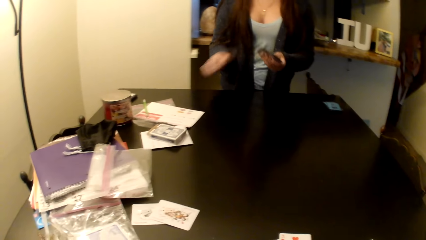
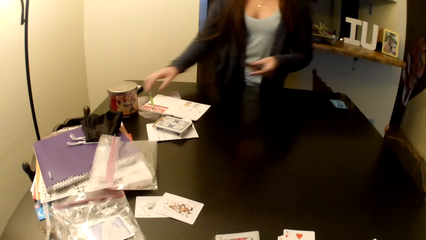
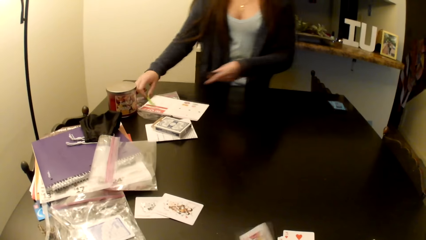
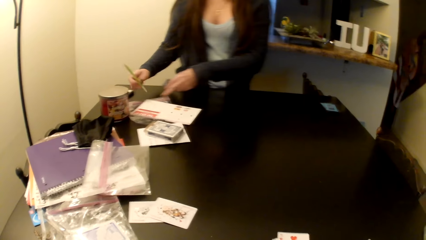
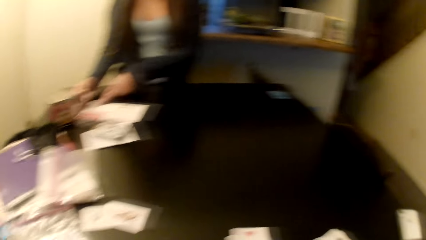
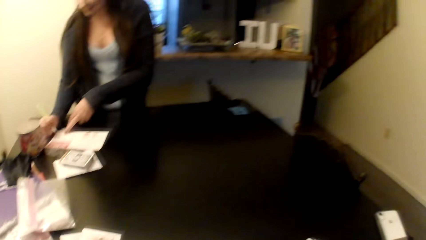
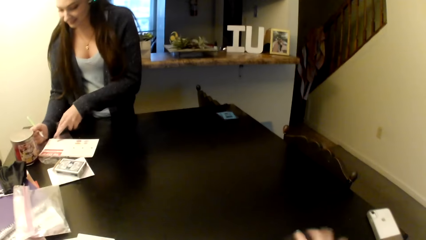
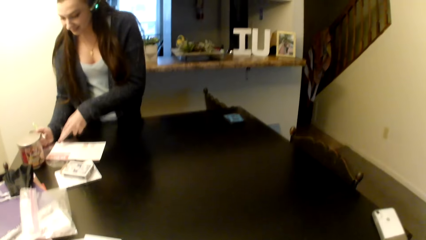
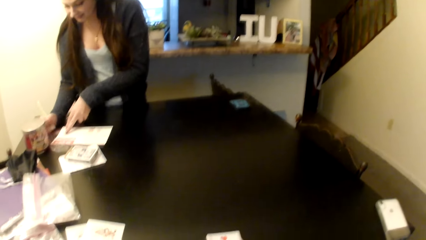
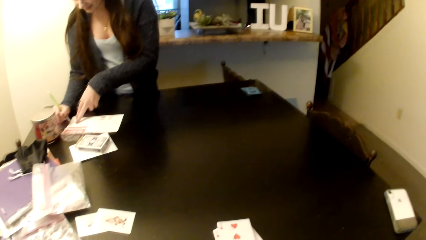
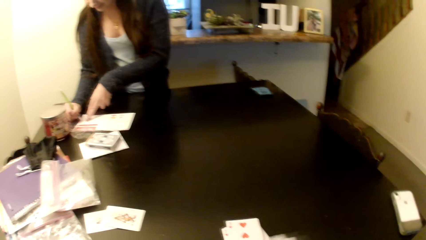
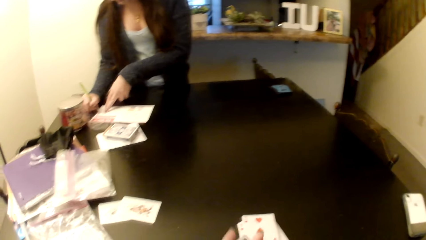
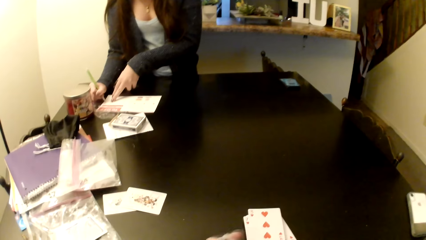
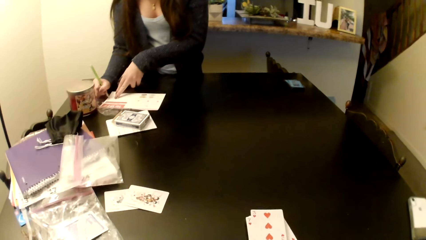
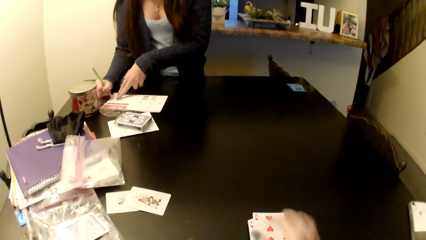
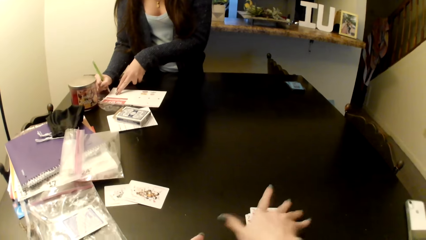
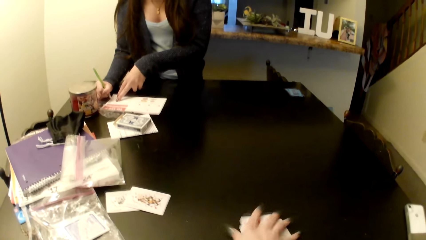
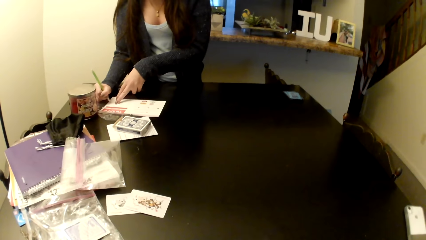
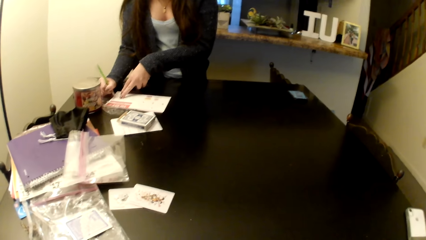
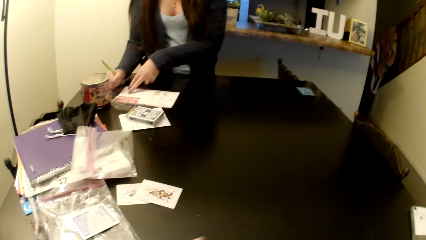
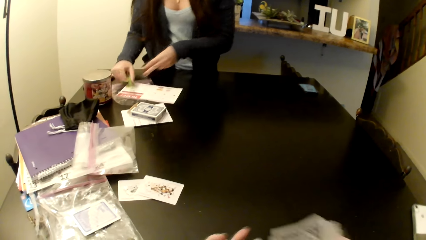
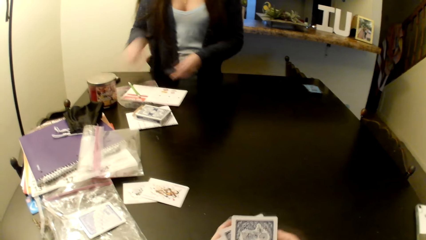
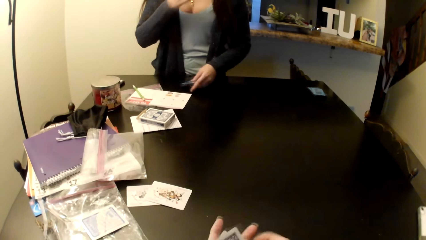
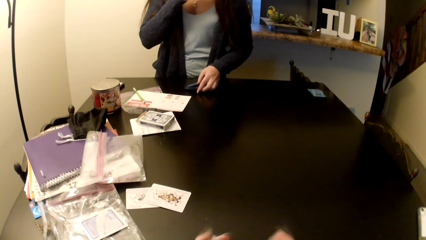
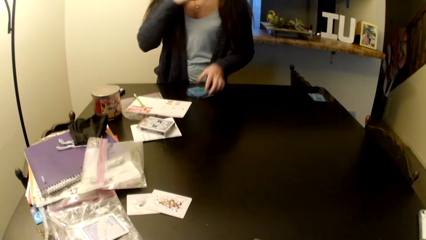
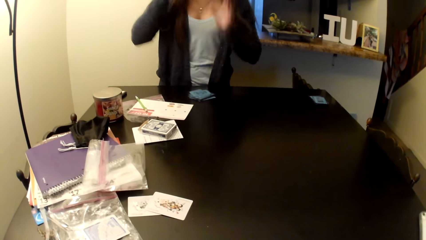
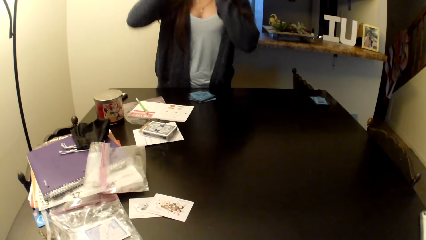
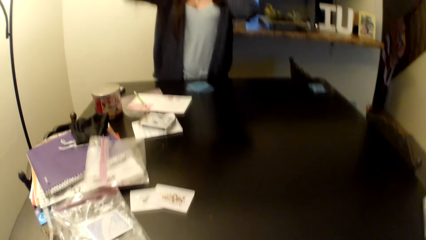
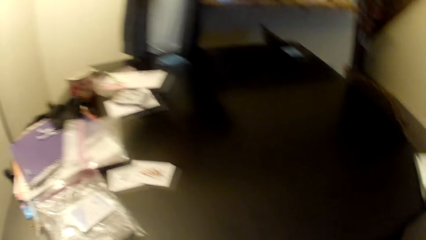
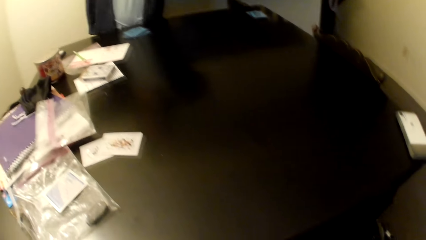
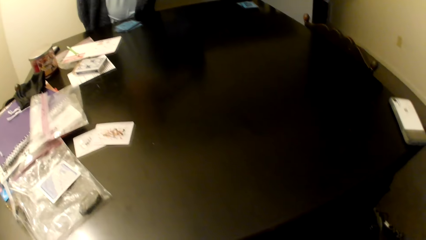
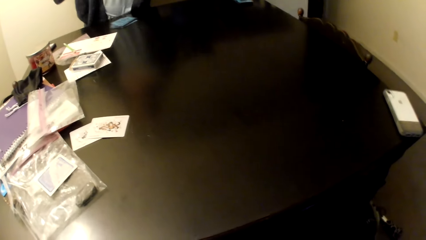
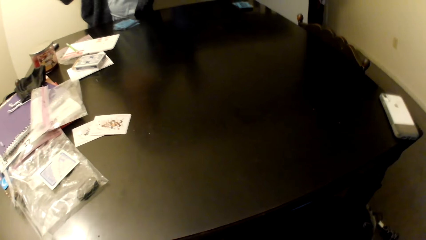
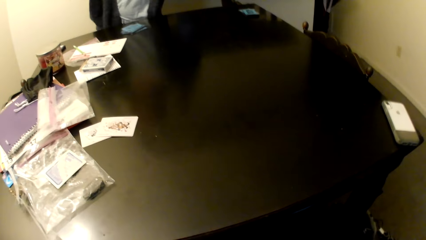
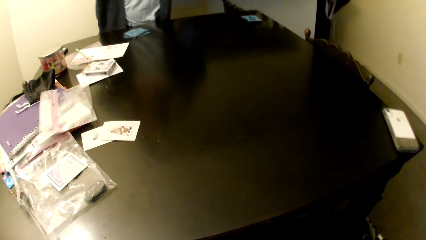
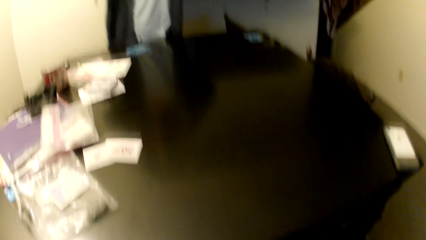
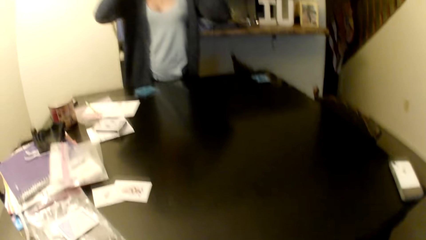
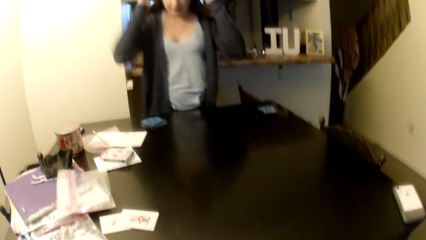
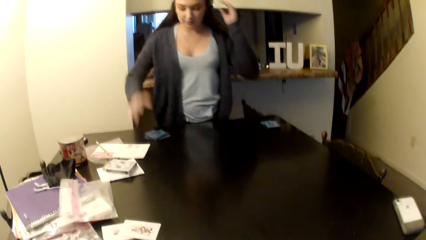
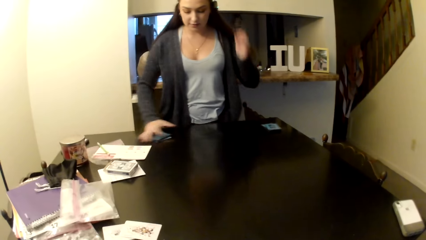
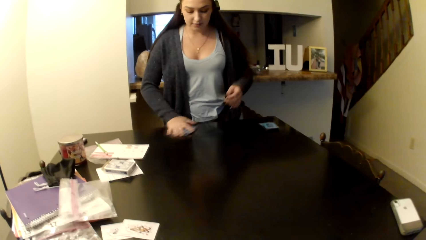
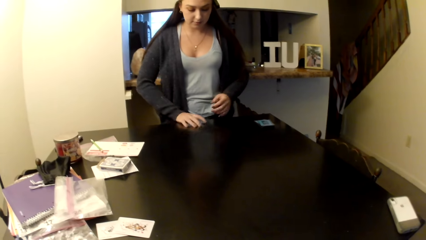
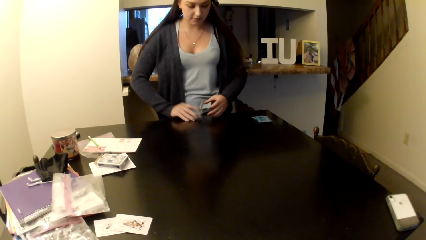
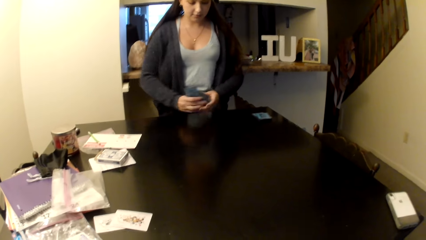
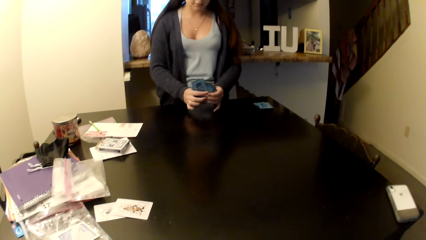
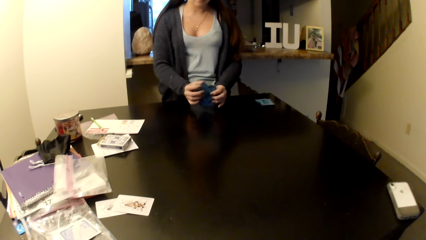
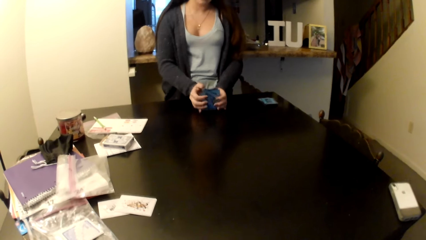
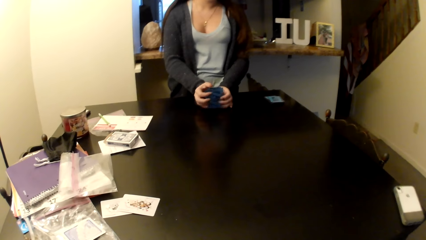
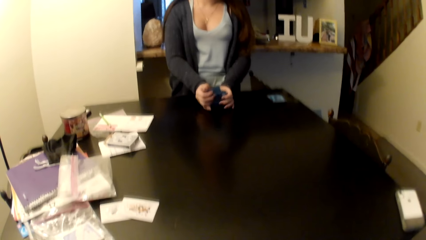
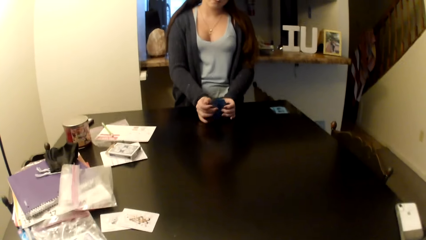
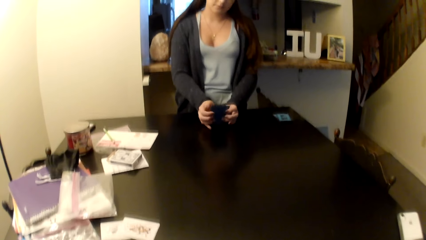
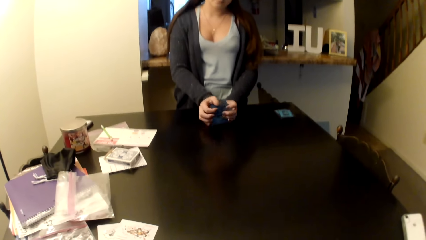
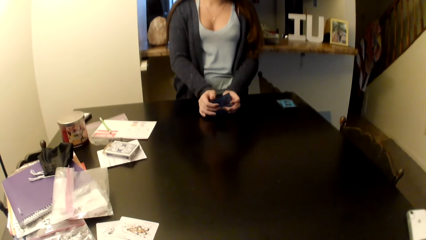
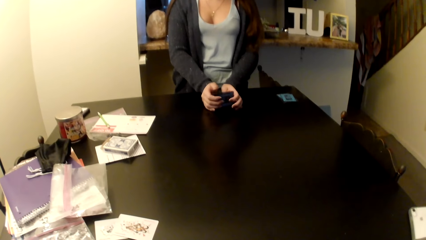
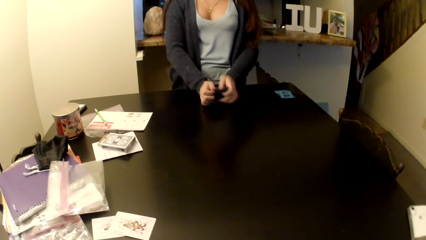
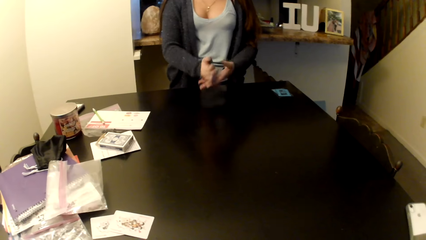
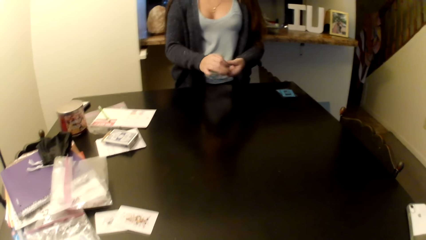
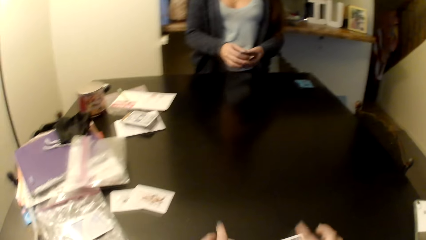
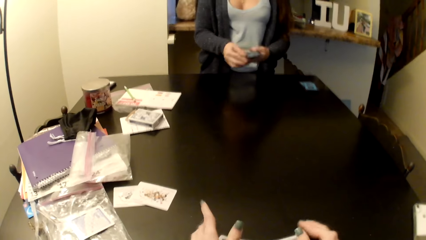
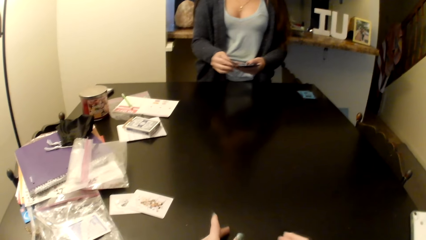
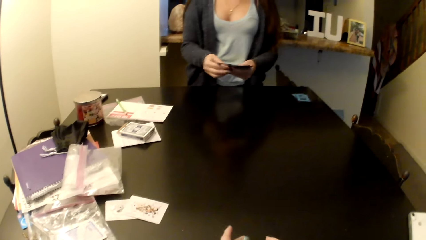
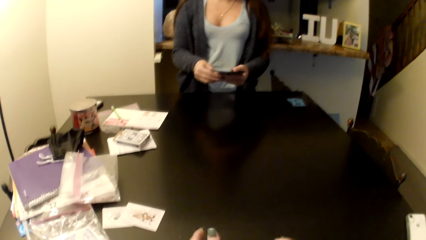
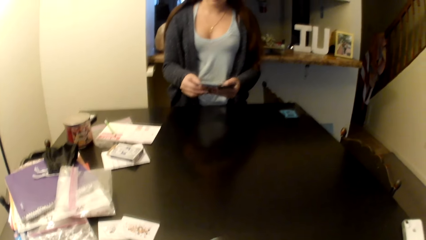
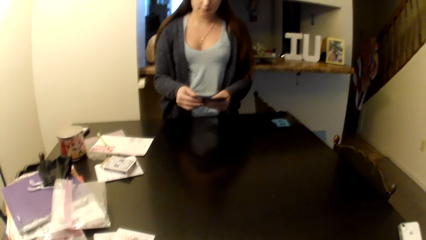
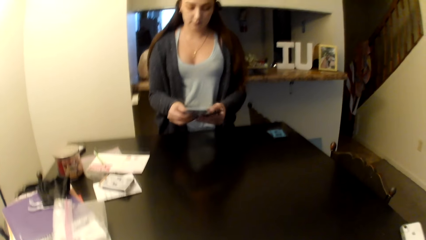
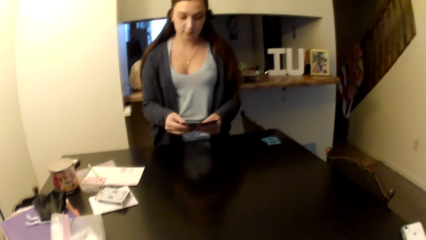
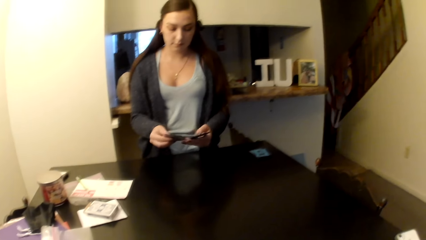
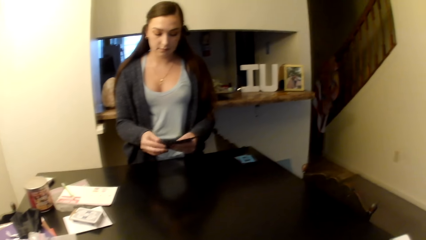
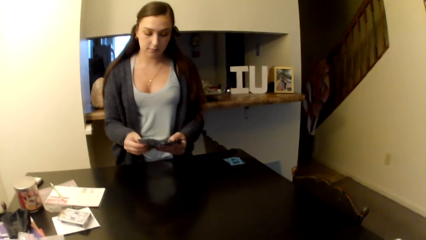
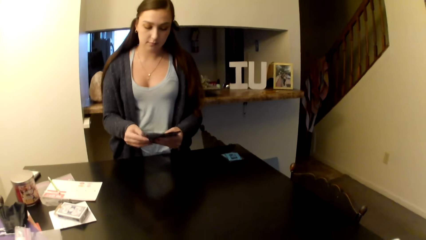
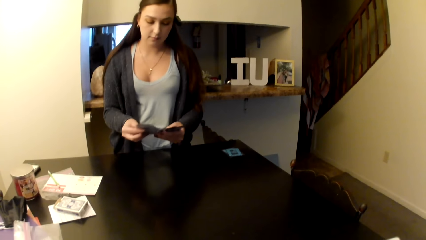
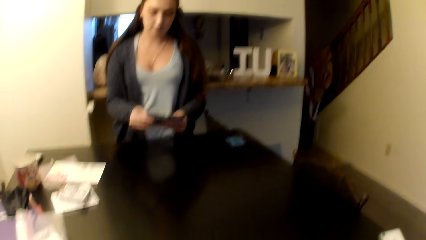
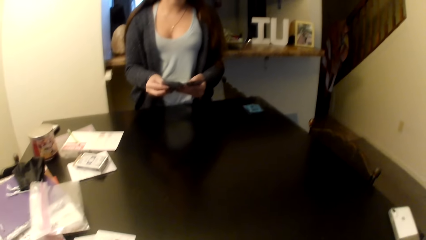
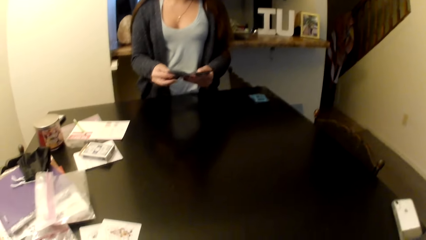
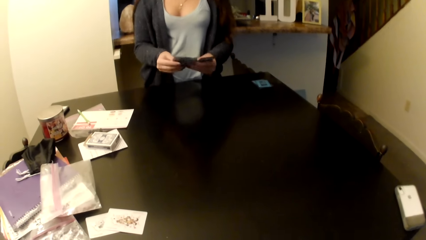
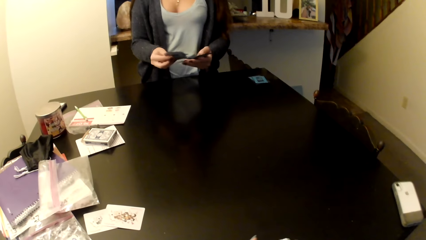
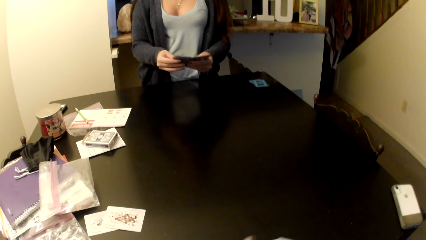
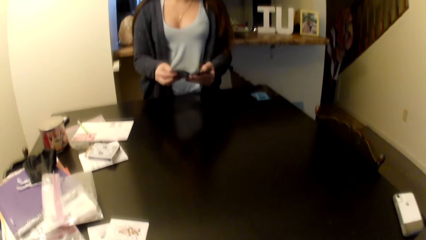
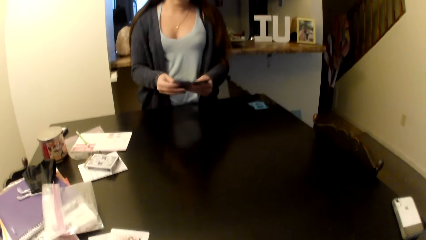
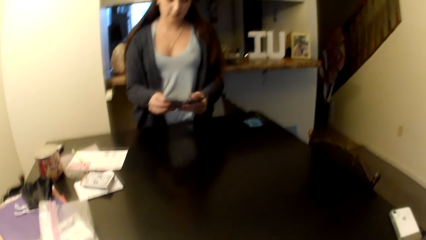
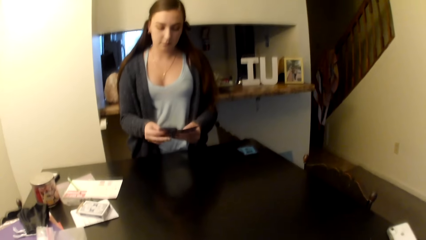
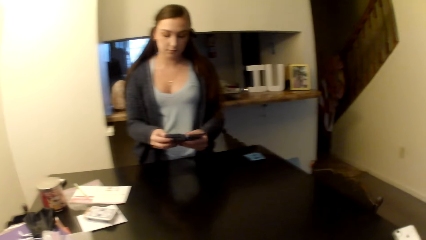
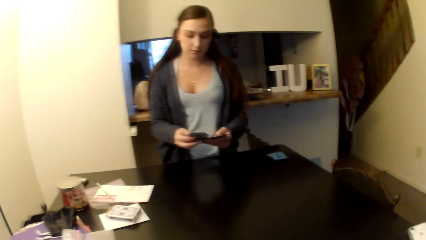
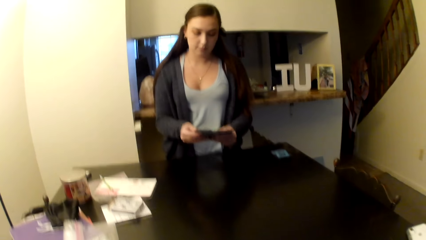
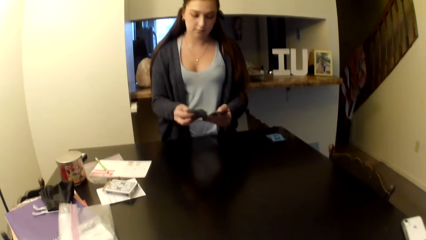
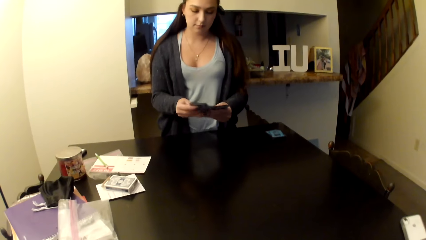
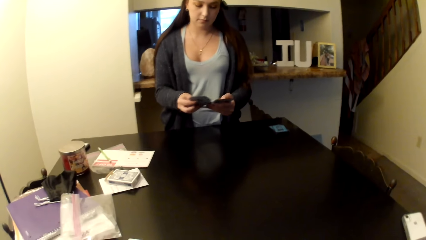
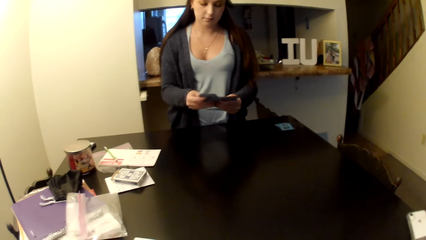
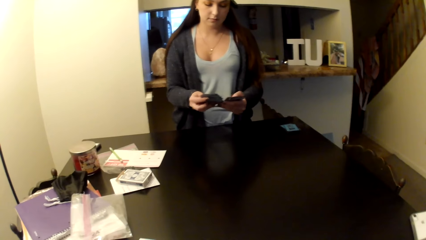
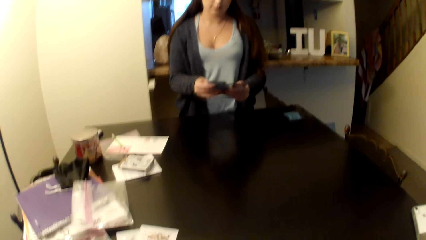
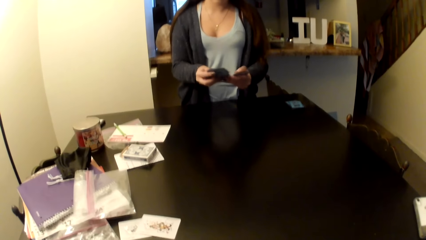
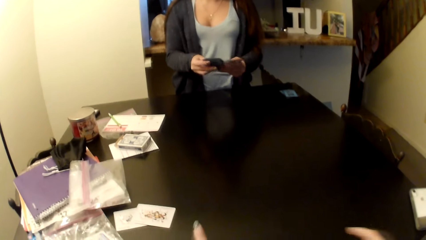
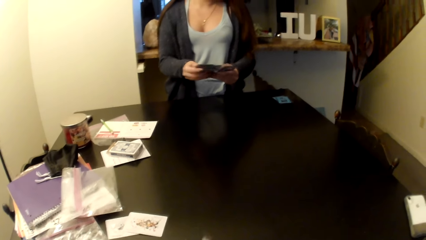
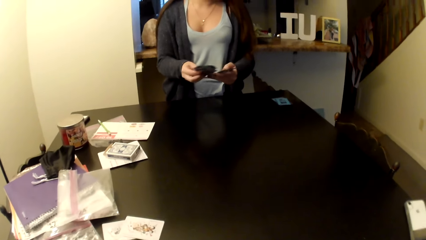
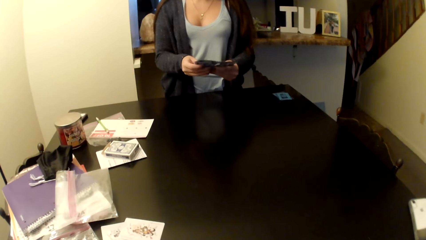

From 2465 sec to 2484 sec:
A woman writes something on the cards or a paper. She places the cards on the table. She takes the cards from the table, arranges the cards and shuffles the cards.
